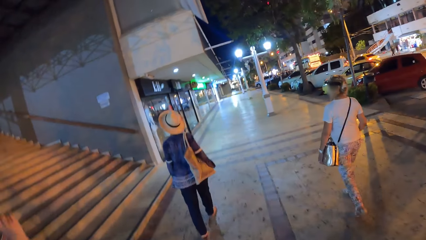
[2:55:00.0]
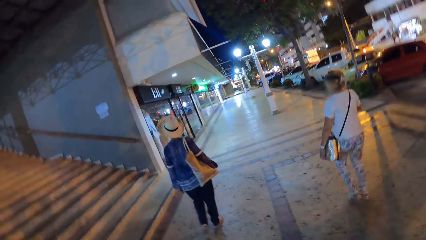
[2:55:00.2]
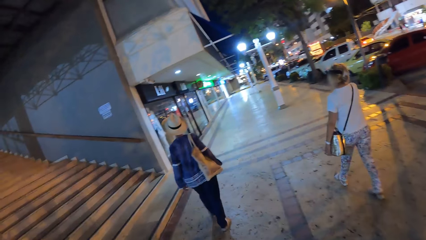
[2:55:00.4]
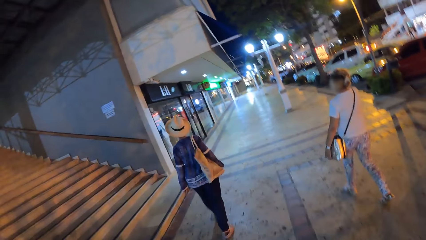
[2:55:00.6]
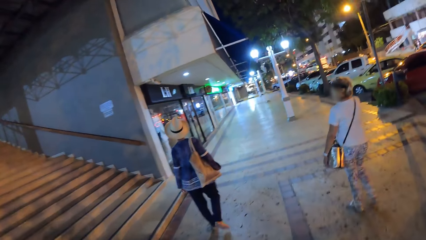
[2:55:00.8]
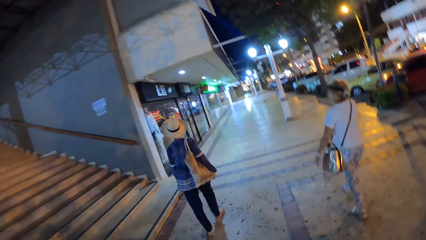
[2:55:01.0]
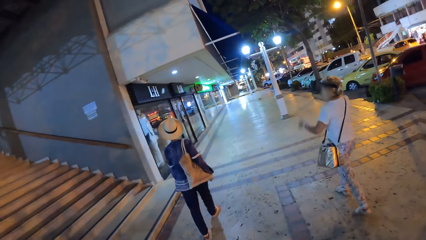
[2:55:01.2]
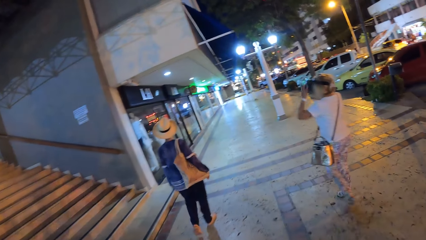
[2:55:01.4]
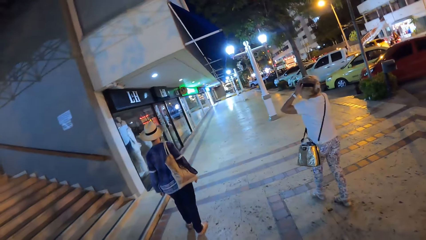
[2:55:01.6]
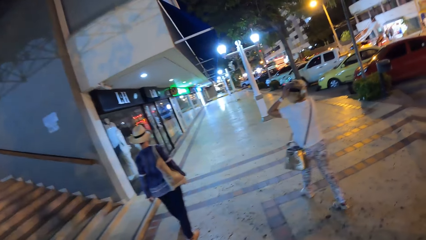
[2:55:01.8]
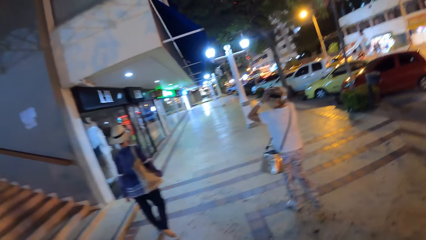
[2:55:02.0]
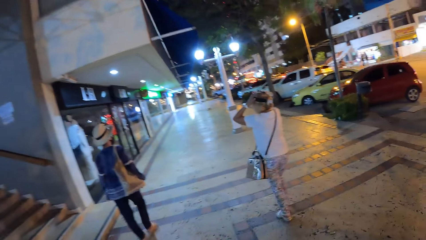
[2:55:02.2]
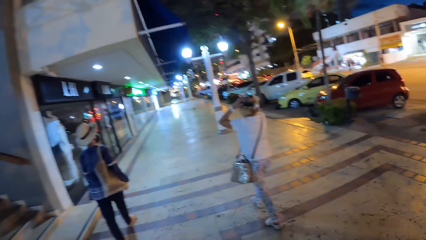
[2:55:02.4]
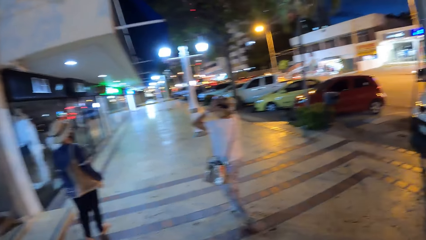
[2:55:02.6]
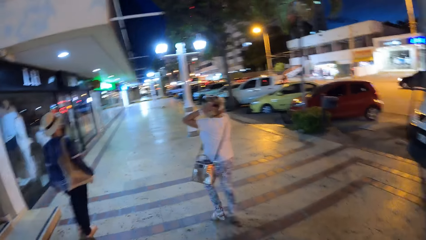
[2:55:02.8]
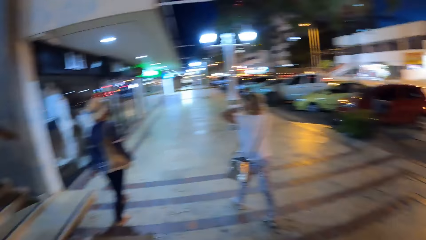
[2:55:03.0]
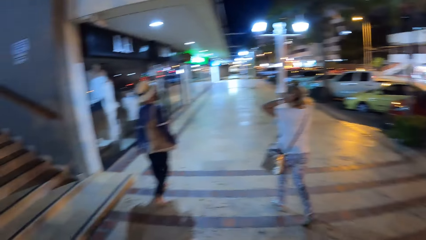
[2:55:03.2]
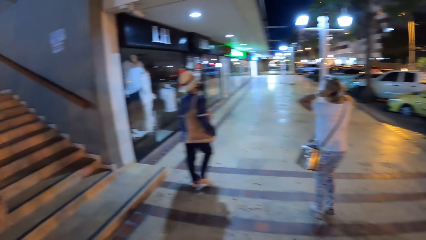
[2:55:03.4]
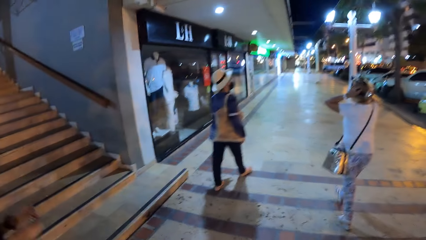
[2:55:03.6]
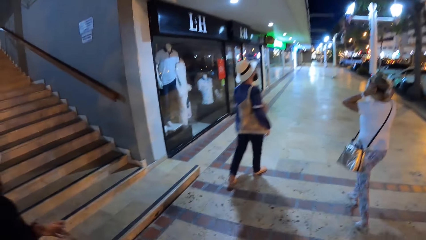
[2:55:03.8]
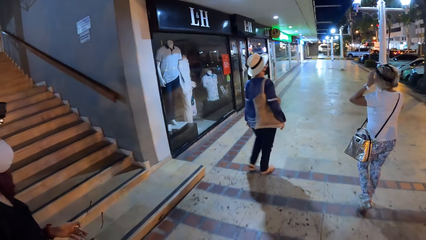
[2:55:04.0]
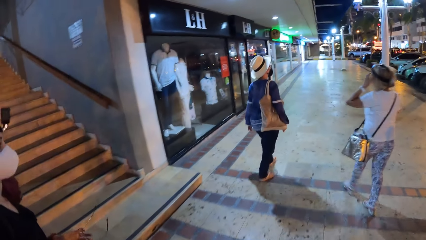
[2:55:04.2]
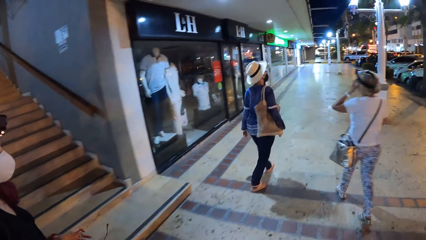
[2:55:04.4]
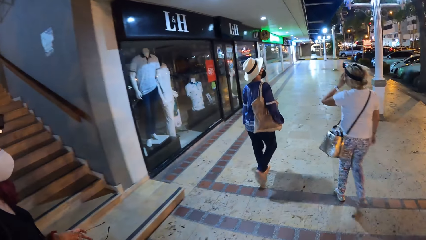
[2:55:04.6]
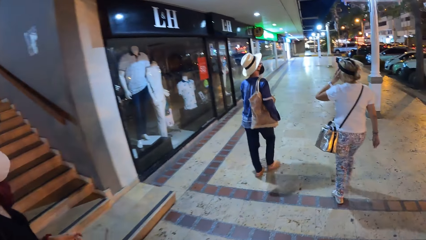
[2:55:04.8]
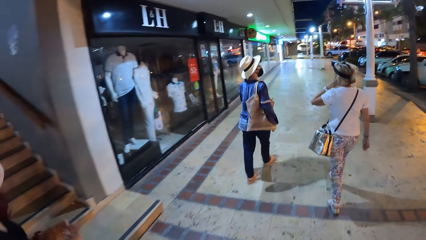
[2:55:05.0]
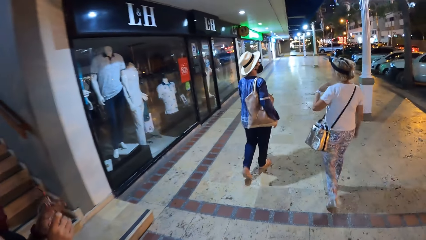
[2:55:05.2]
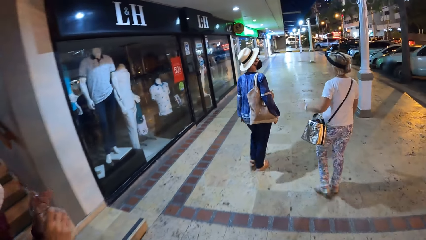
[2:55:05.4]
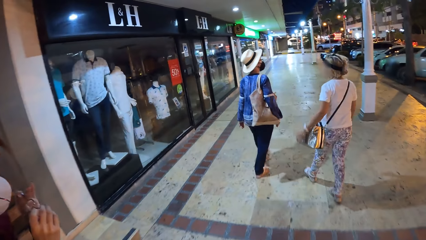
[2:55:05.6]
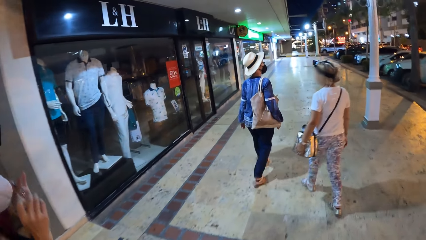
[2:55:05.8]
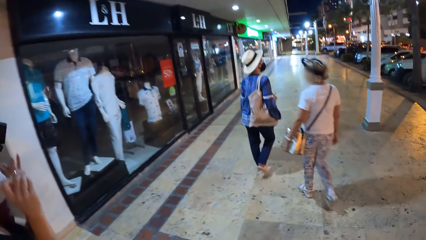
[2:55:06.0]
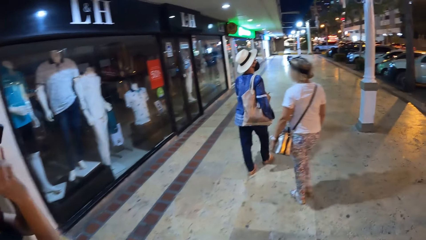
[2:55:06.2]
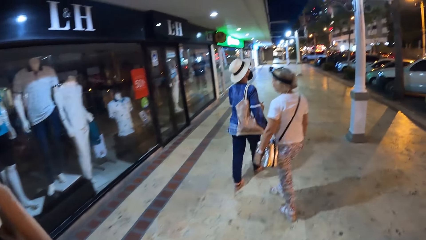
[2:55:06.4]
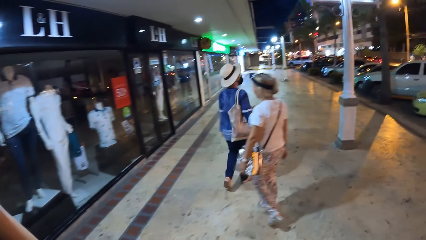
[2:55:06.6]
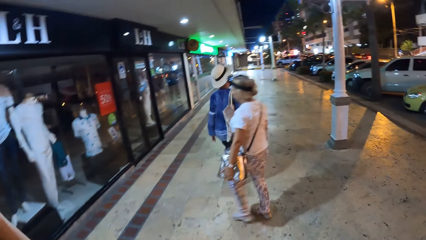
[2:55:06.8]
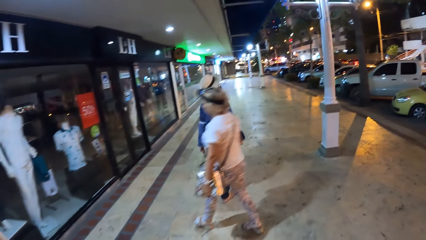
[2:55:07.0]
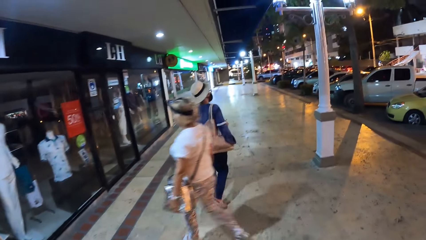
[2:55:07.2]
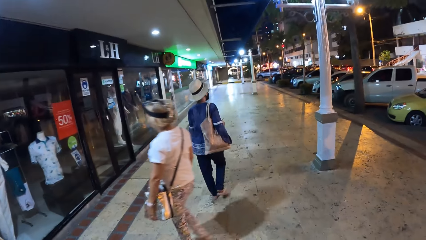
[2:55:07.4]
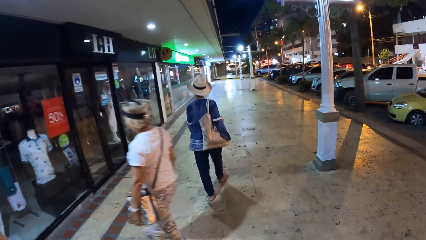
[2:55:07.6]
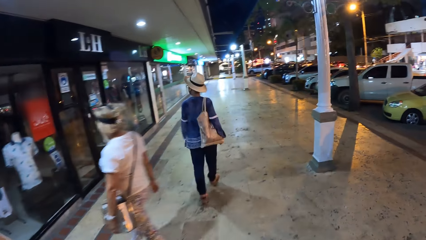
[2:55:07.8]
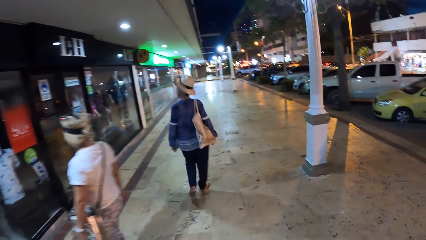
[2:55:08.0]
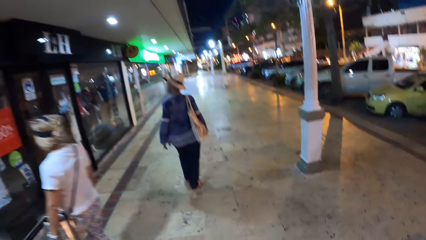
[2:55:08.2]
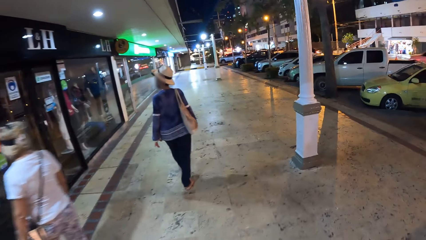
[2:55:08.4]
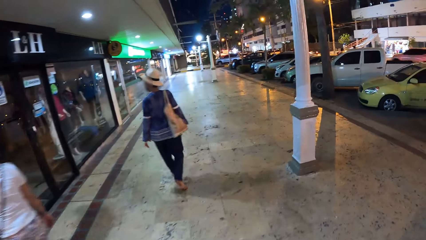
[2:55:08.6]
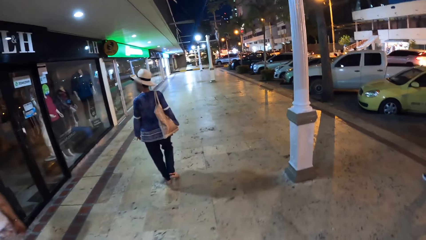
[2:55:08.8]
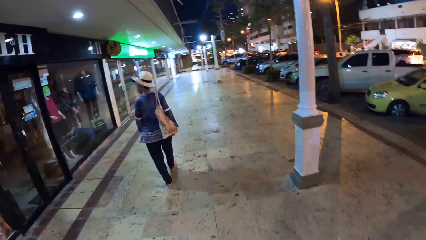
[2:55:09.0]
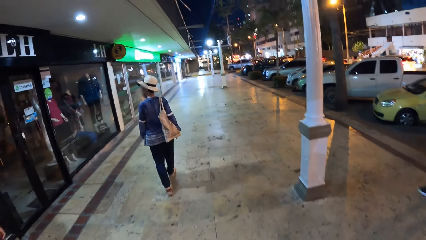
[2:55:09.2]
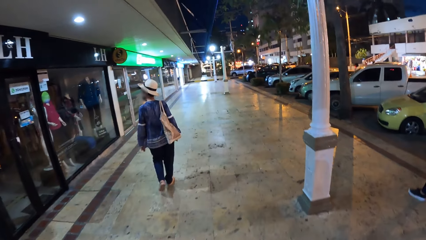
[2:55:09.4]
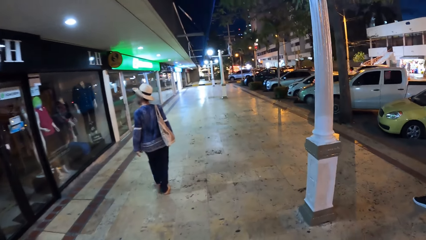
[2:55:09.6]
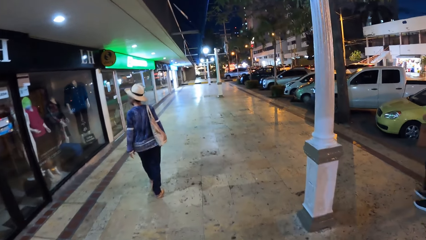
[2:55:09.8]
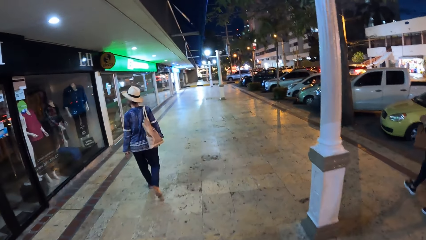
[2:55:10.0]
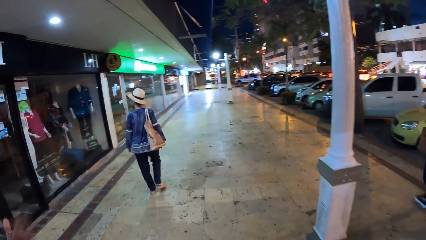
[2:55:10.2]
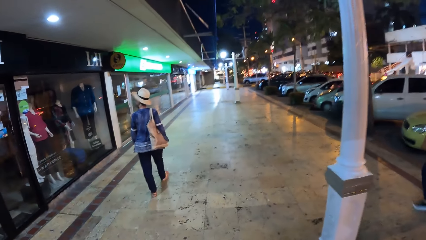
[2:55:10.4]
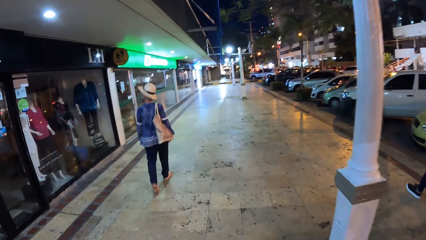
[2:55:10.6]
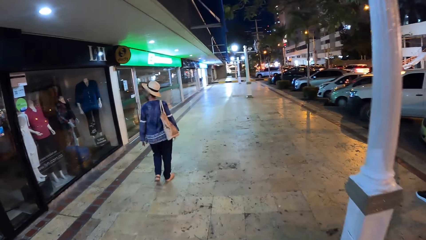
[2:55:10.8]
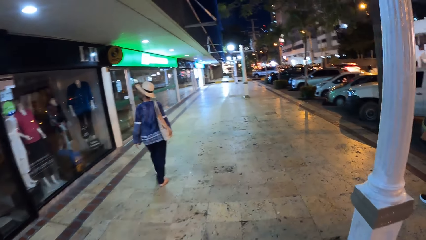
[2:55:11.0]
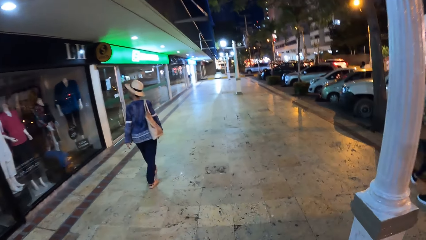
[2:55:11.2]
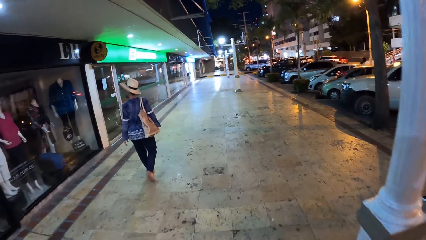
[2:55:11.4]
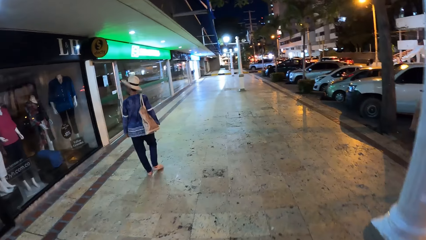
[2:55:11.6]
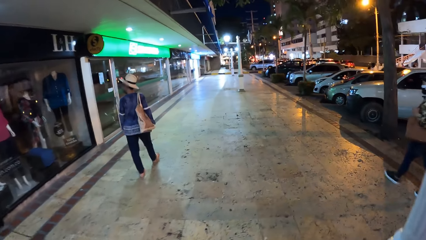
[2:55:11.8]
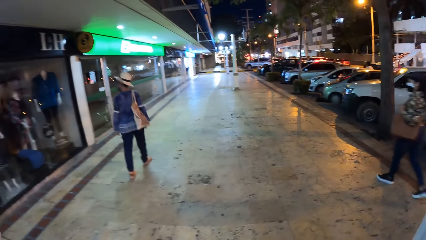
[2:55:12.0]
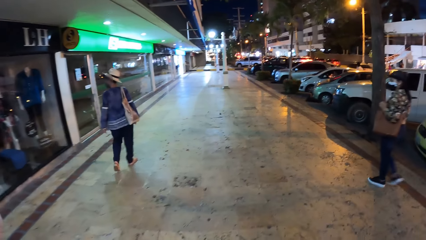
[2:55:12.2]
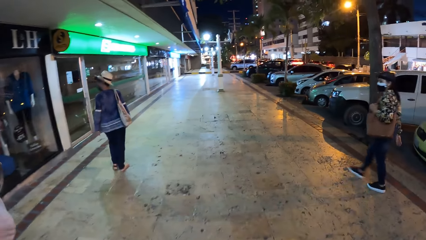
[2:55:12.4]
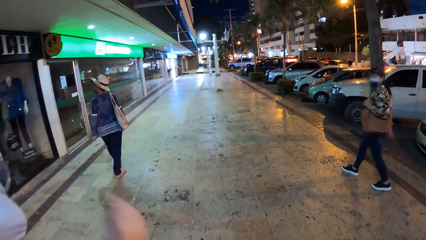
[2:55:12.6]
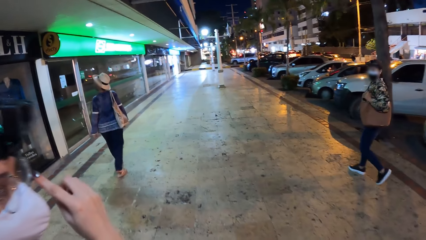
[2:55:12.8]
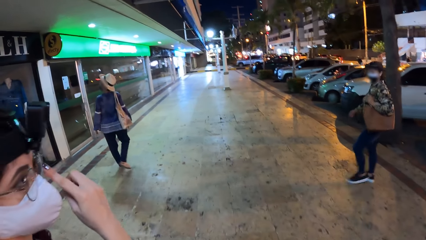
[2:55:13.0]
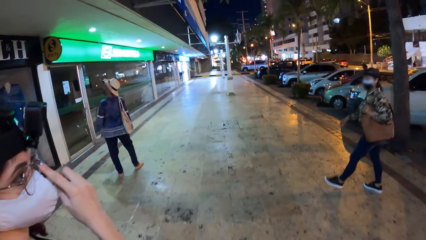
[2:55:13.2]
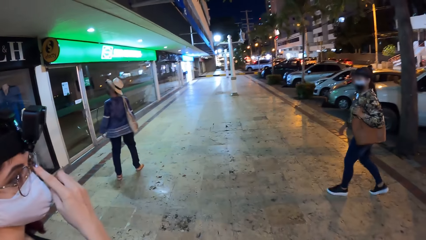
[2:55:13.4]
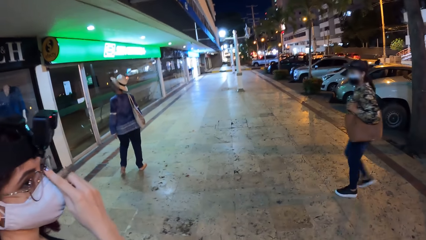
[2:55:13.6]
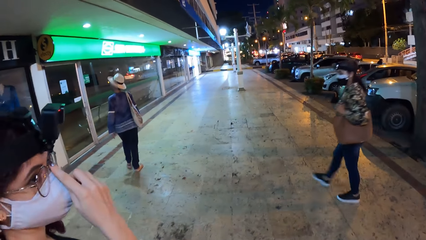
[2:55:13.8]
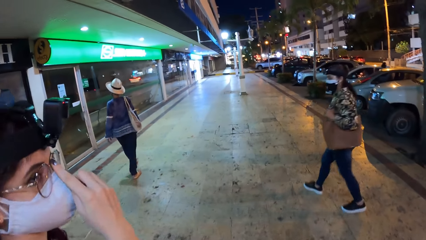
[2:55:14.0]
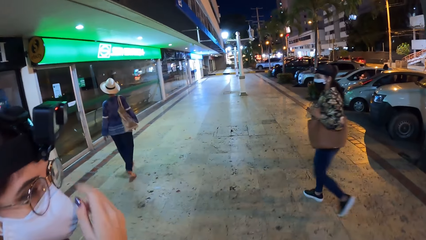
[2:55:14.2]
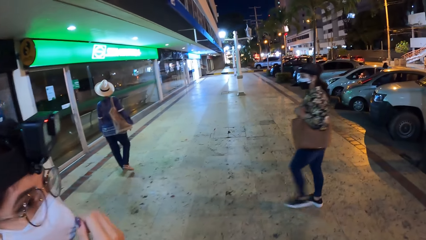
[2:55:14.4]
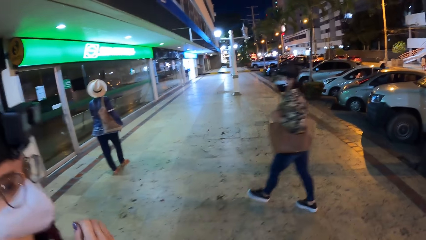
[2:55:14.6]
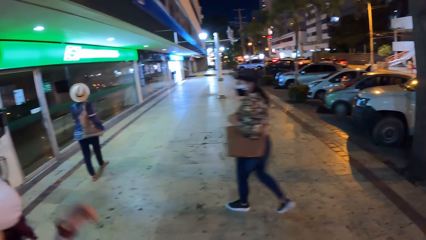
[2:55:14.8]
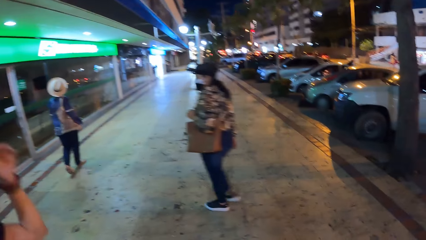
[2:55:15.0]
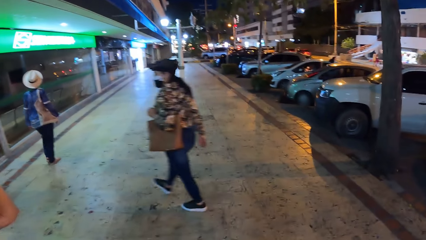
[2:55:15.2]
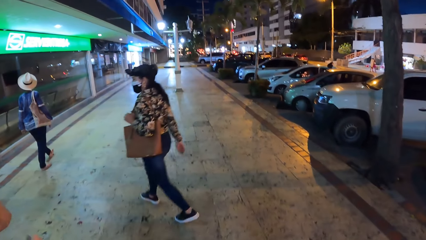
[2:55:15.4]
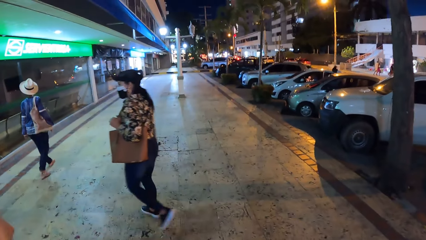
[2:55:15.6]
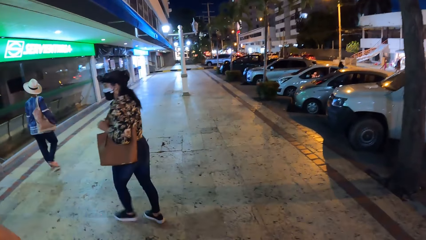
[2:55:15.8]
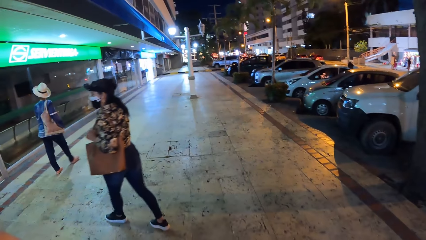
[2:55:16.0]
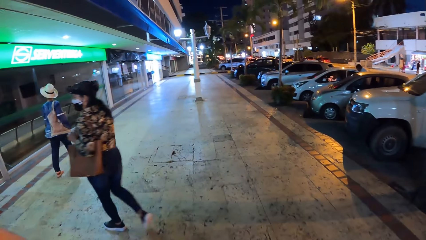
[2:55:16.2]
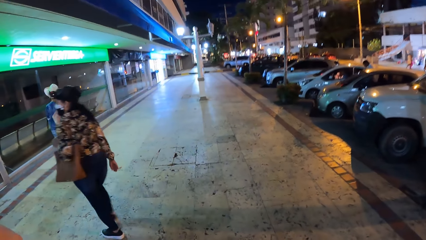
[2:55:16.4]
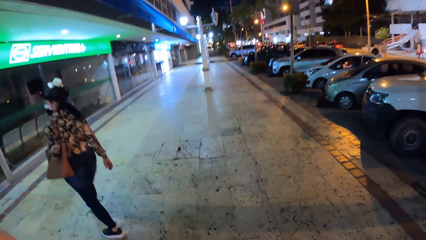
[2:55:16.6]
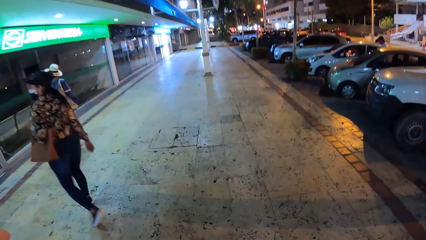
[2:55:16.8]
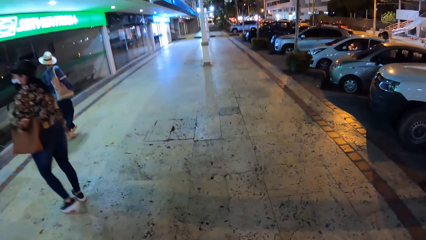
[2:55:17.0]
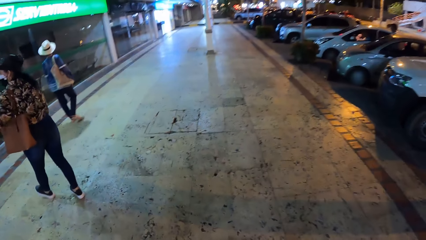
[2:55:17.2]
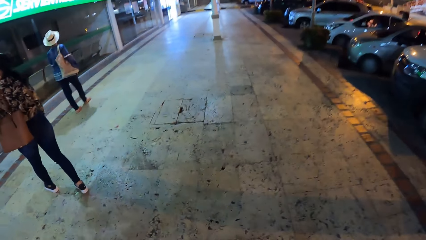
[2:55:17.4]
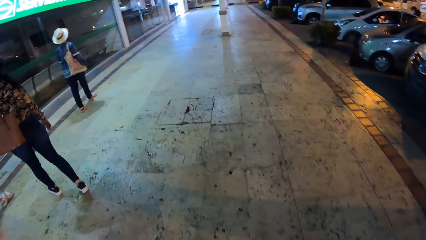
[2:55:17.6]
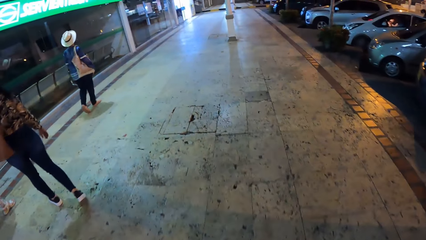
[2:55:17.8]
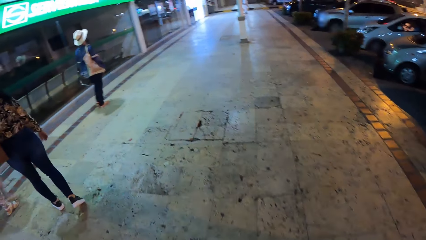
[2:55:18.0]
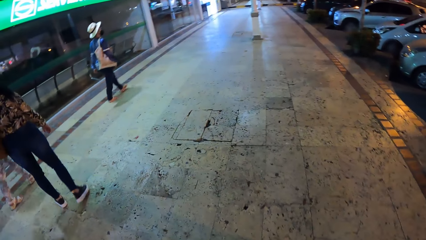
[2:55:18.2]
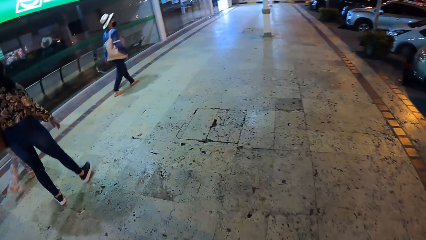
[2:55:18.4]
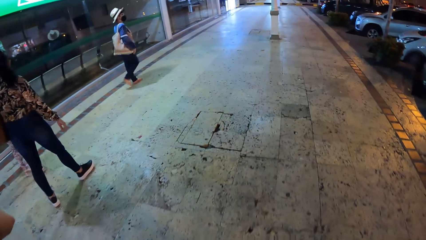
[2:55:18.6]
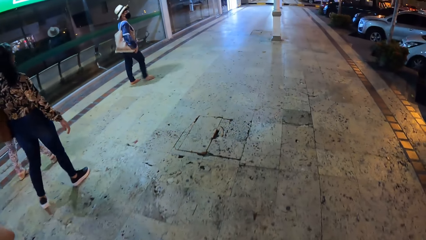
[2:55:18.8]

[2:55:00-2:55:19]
A woman adjusts her camera with her hands. Another woman holds eyeglasses with her hands. She wears her eyeglasses with both hands. She adjusts her glasses with her right hand.
